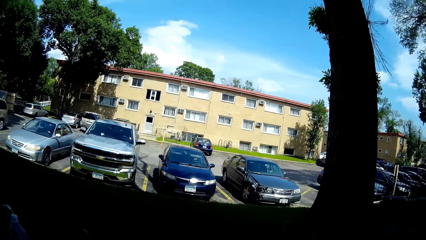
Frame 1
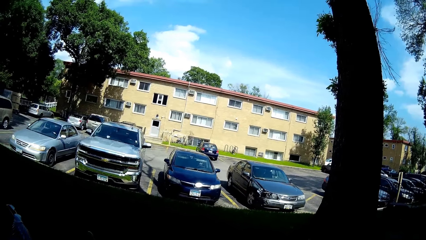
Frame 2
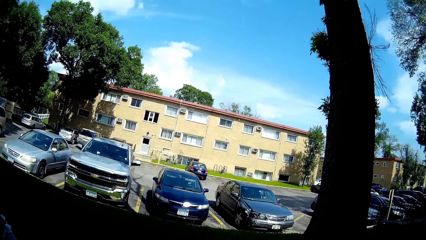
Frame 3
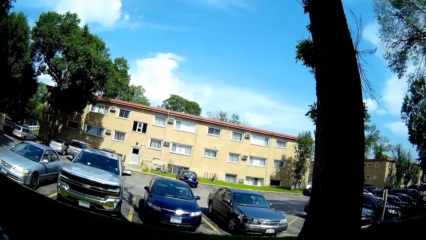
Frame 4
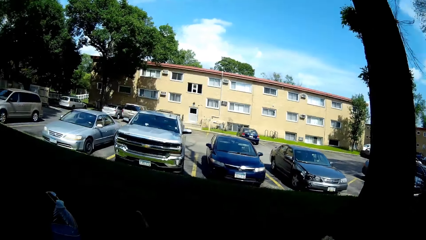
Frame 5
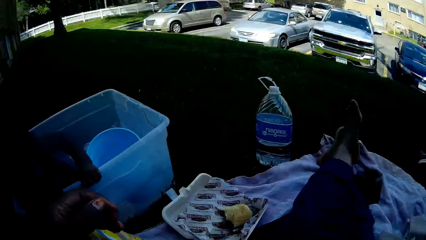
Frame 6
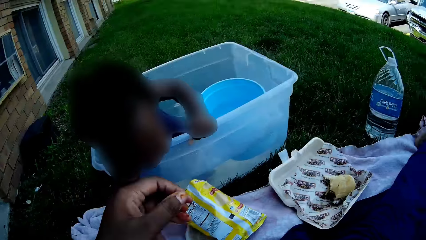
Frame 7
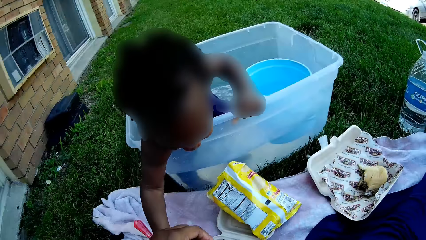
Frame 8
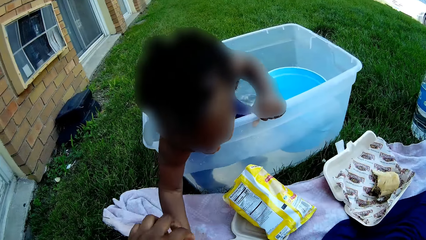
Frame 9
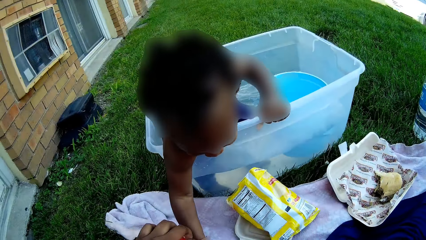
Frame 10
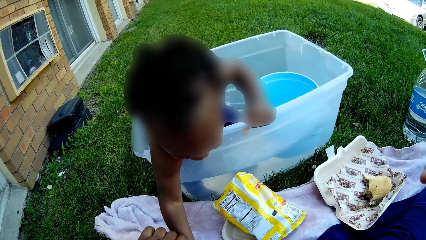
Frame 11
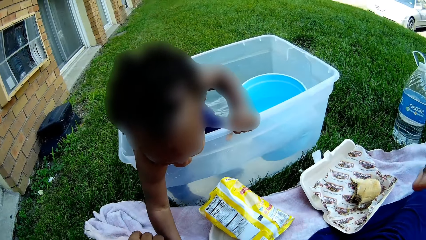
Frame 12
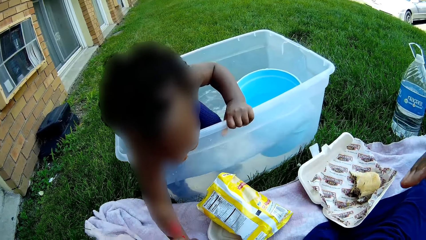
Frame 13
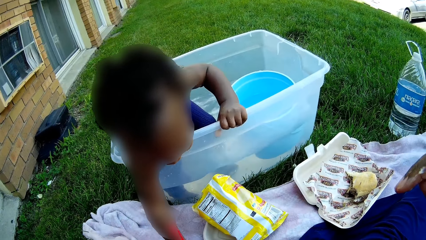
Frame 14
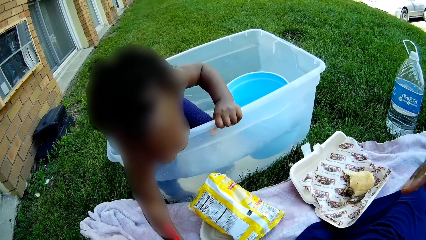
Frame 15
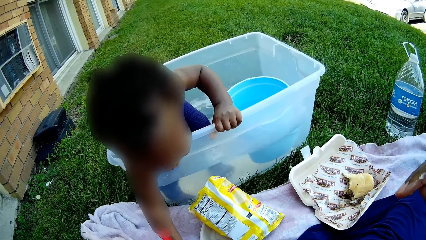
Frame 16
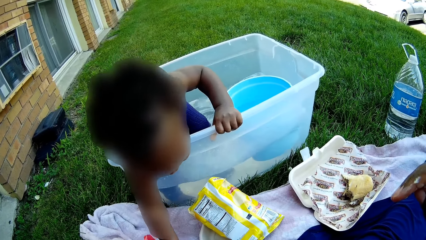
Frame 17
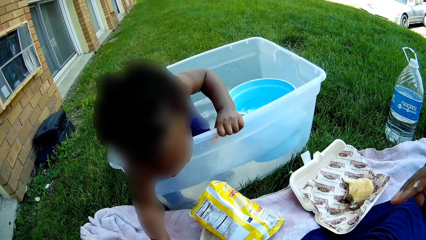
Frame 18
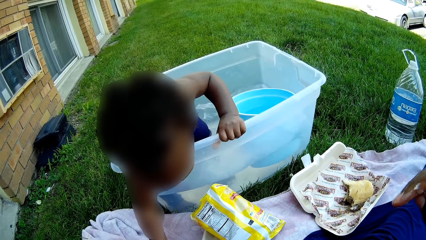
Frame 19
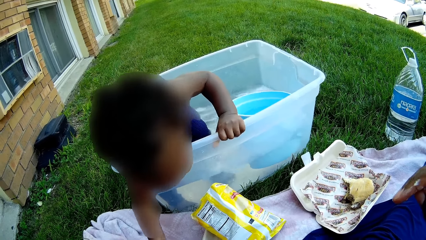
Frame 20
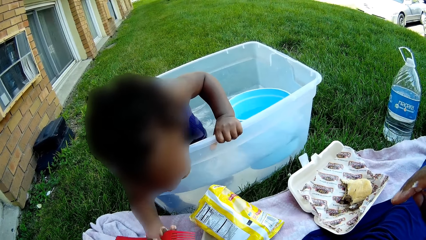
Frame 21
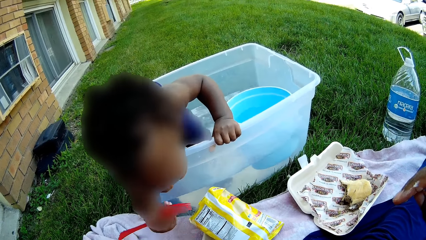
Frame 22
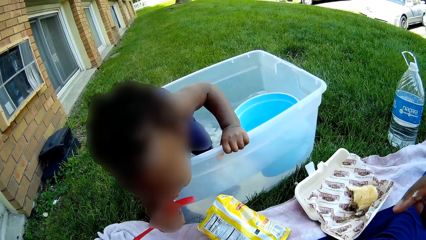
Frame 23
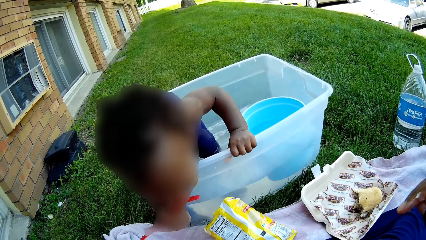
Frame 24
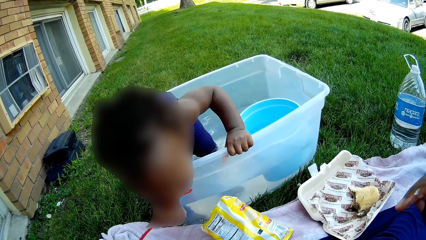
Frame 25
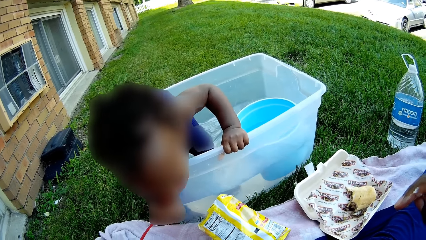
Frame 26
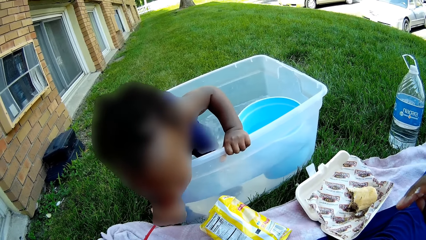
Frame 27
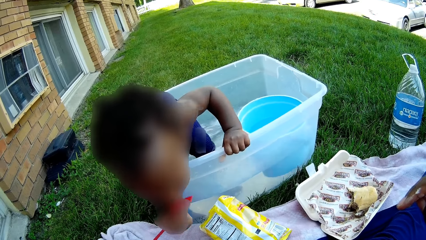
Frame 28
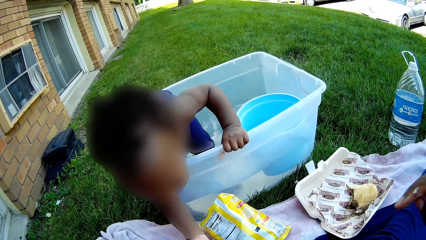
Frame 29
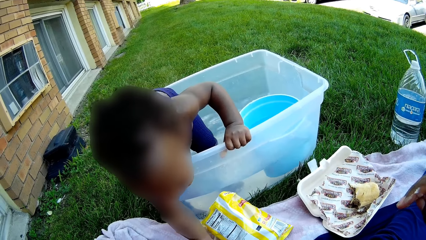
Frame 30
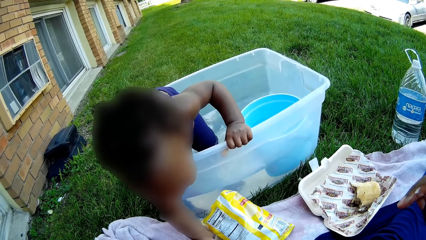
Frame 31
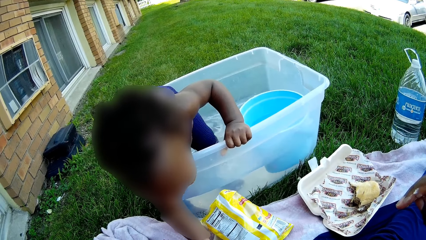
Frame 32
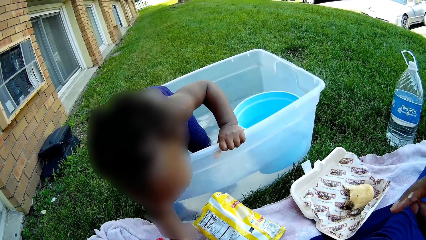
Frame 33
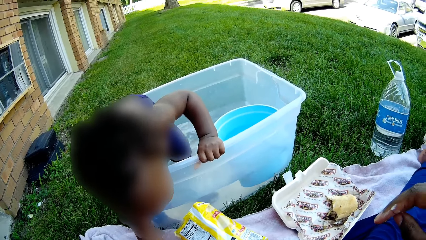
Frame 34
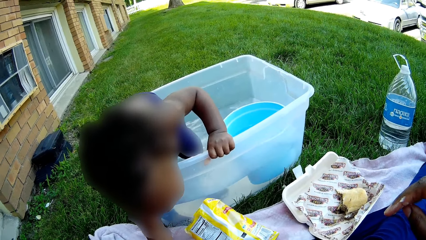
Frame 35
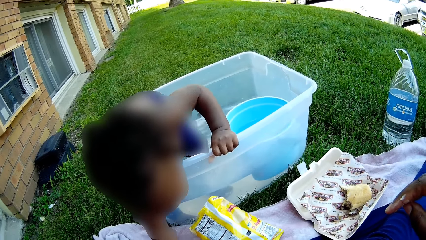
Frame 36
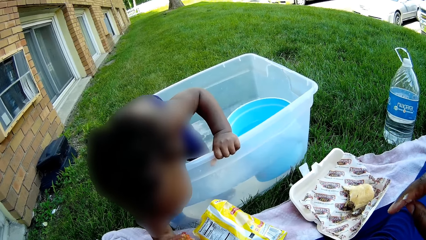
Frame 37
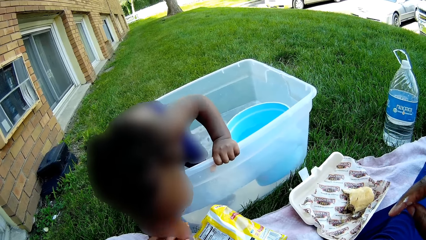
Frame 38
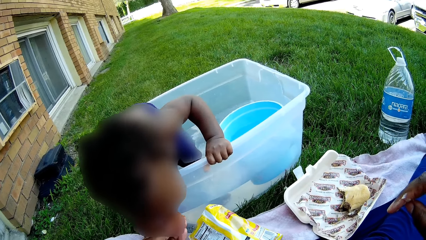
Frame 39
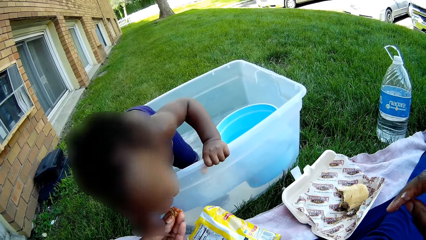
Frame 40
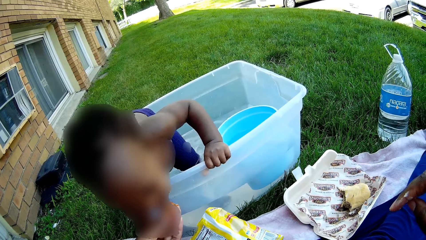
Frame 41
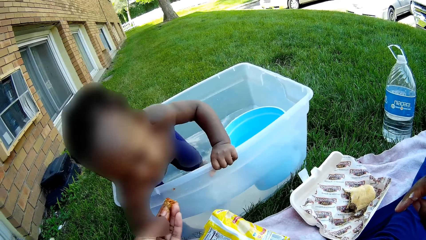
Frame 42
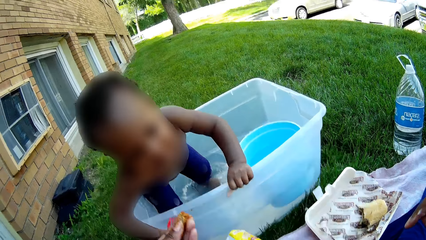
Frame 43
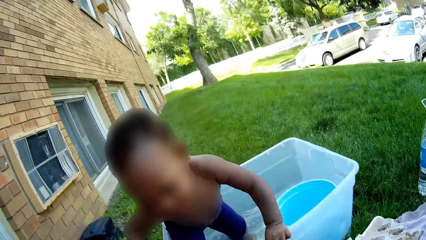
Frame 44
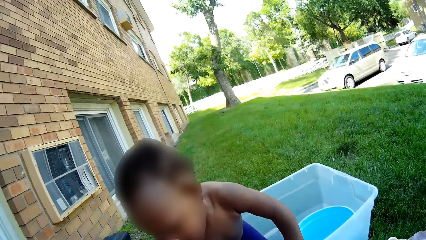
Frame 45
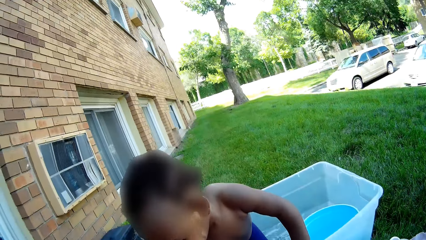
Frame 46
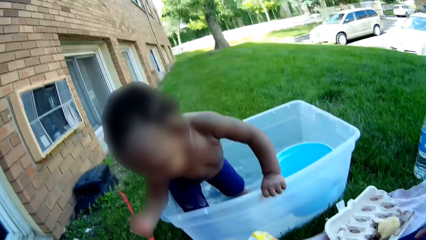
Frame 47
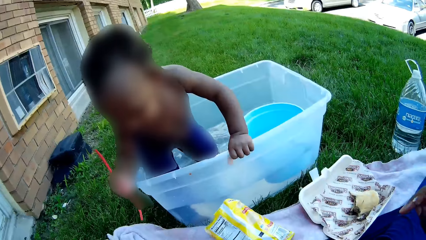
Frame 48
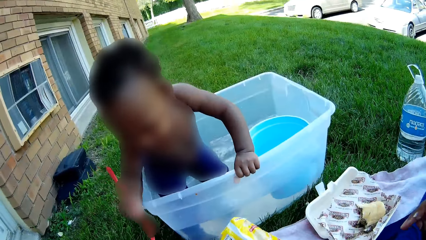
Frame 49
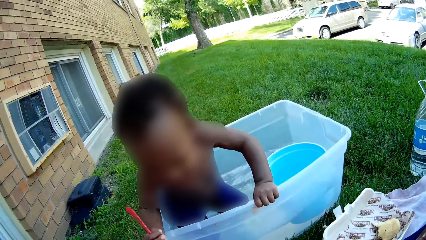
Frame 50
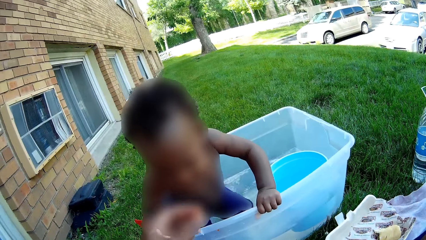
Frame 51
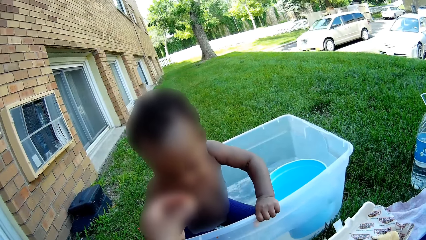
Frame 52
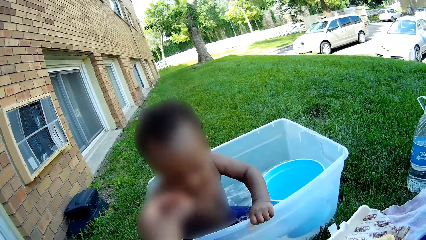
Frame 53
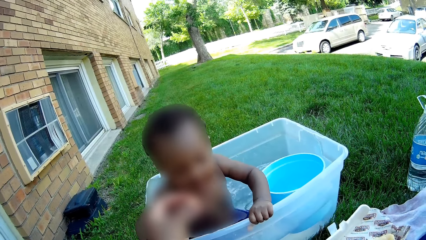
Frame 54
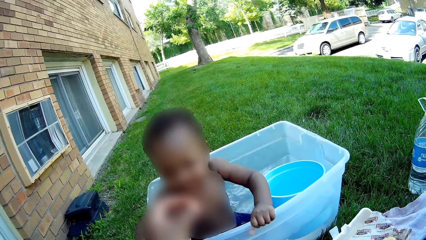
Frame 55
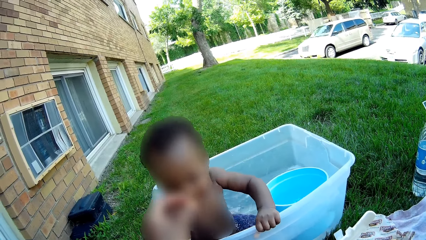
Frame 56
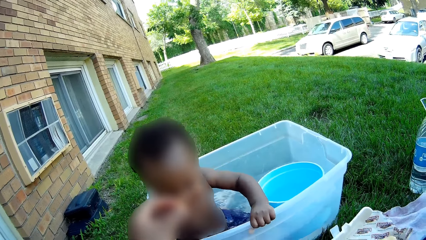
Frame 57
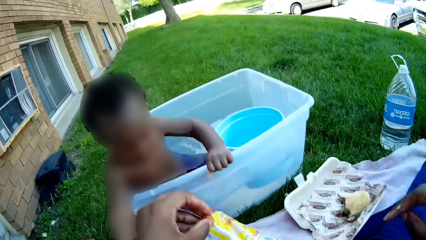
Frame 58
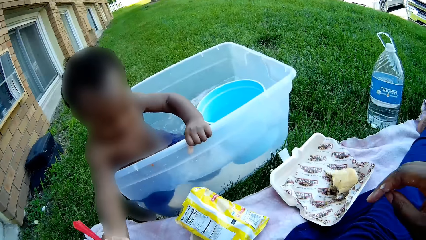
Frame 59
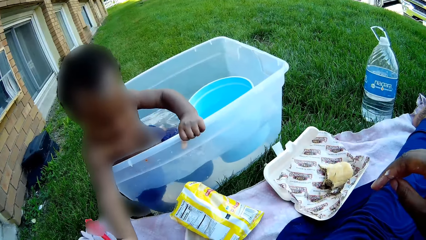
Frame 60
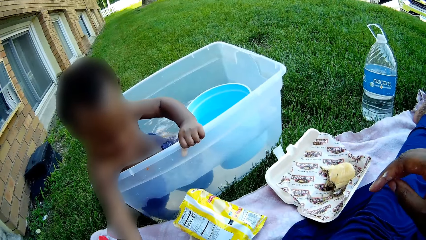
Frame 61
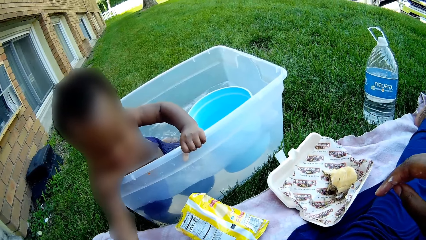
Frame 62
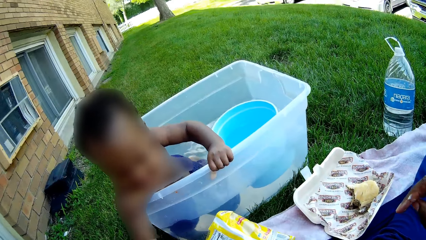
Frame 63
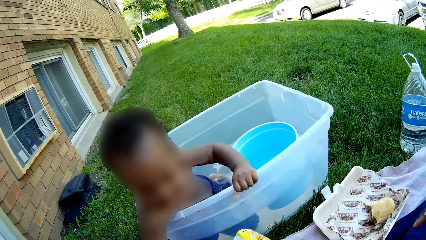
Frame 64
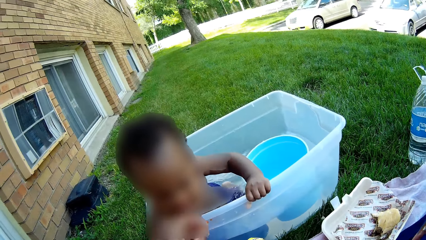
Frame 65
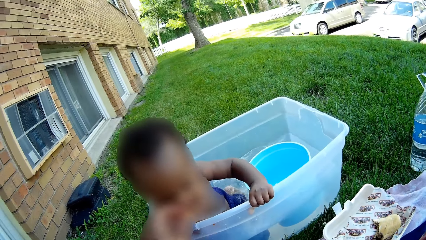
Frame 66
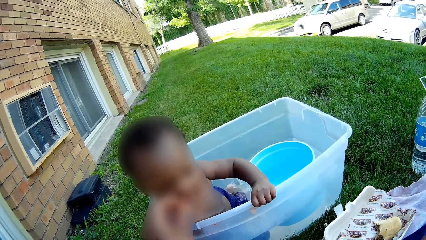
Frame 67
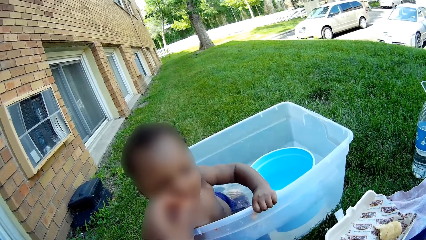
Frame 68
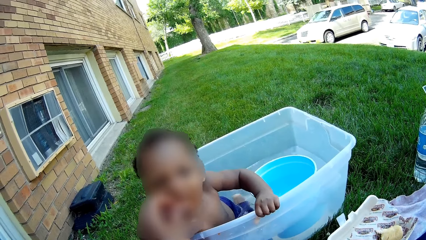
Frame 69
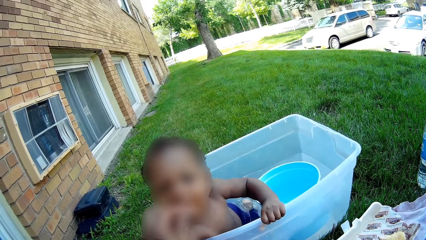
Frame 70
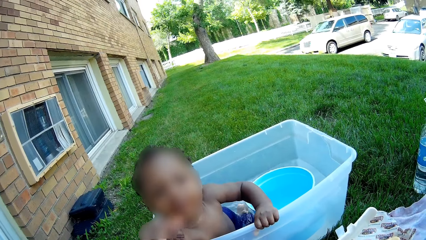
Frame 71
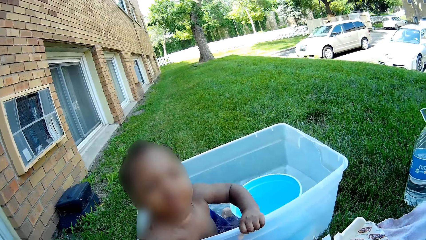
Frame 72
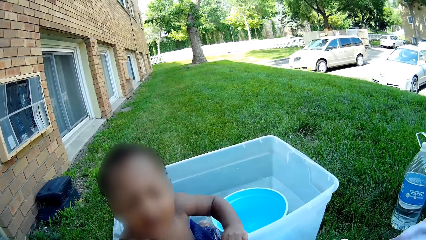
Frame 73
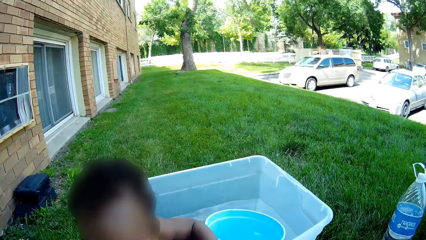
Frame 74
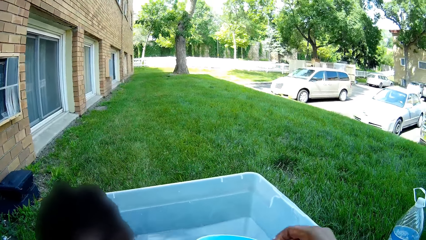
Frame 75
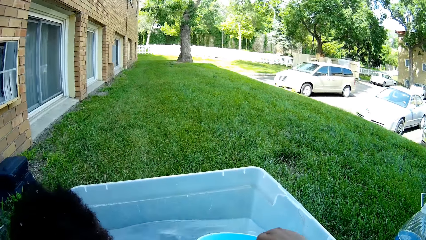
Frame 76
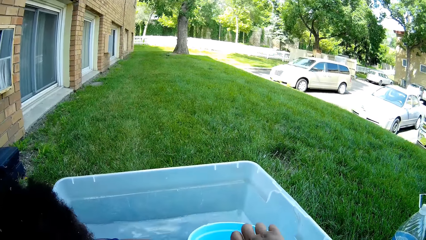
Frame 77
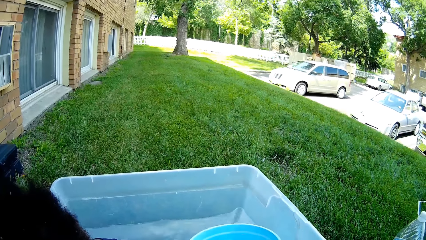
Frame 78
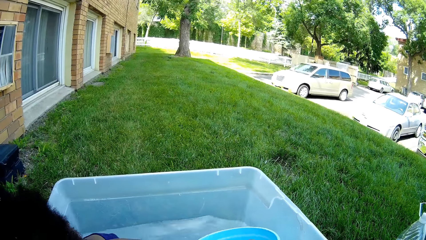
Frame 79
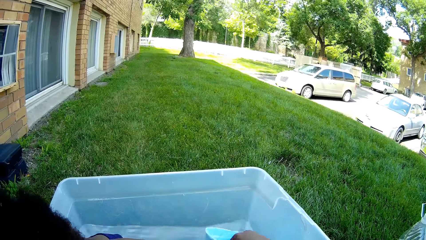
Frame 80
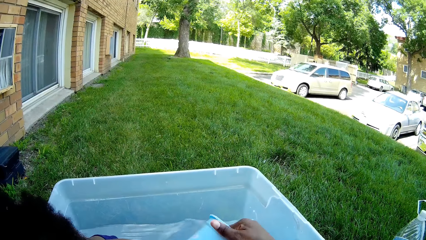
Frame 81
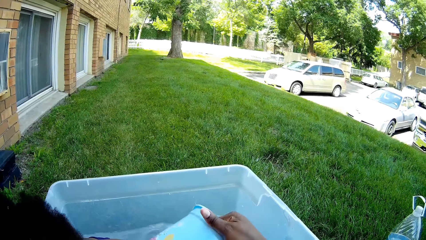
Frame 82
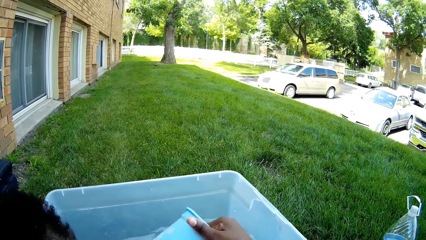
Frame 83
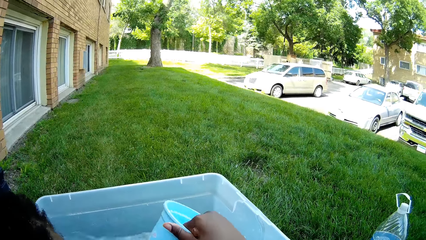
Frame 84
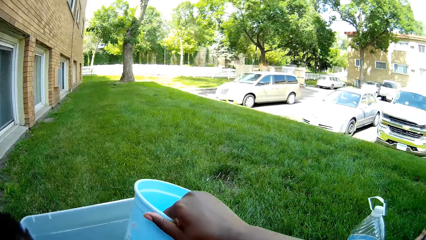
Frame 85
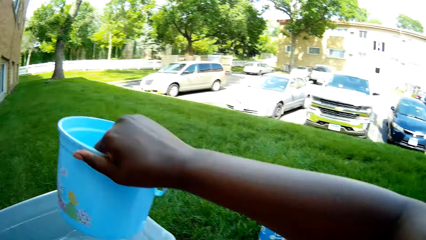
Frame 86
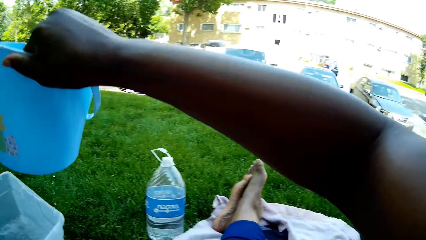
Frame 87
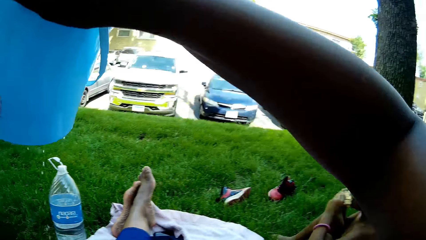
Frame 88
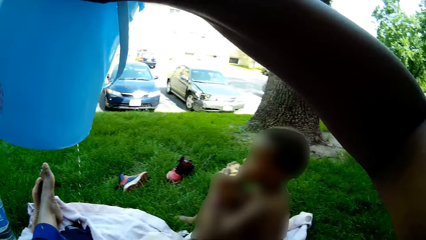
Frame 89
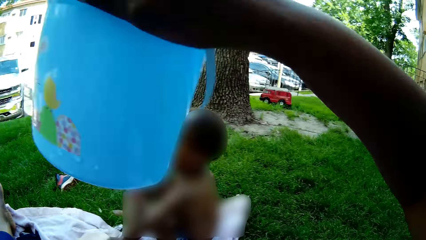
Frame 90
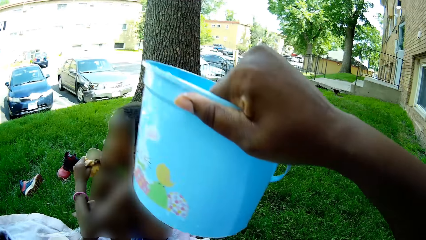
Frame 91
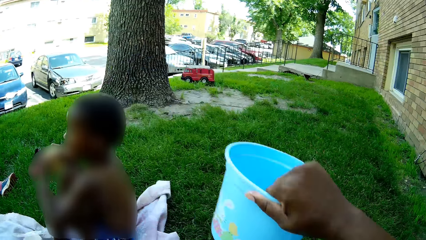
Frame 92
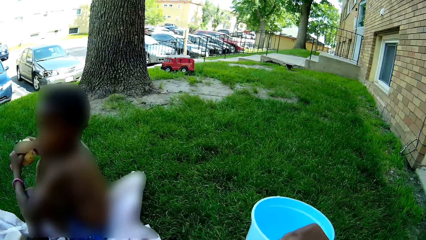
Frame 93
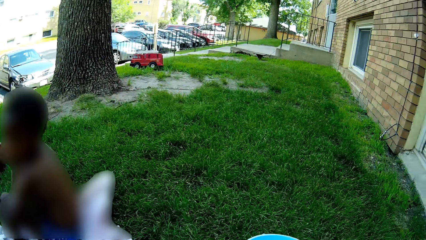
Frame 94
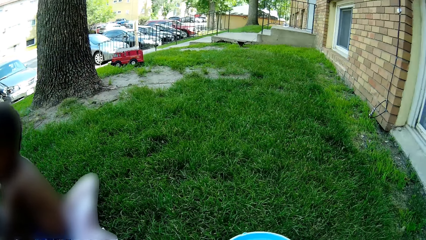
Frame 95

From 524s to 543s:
The boy picks up the fork on the mat with his right hand. The camera wearer holds the boy's right hand with her left hand. The boy puts the fork in his right hand on his mouth and lowers the fork in his right hand on the mat. The camera wearer feeds the boy with food in her left hand. She takes water with a bucket in the baby bath with her right hand. She puts the bucket of water on the ground.
